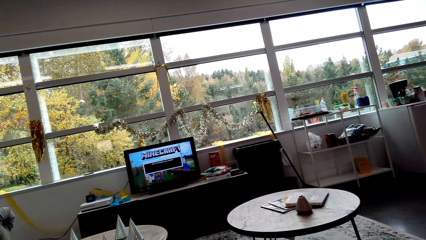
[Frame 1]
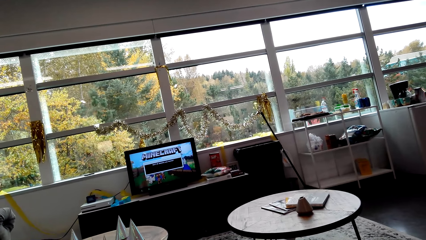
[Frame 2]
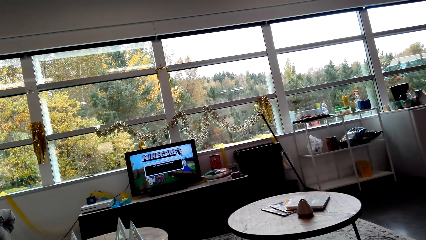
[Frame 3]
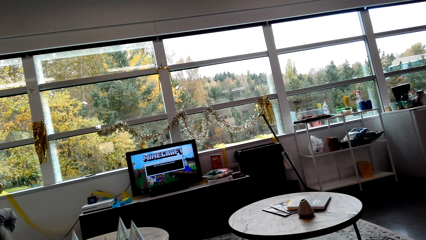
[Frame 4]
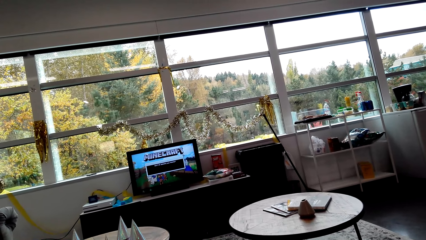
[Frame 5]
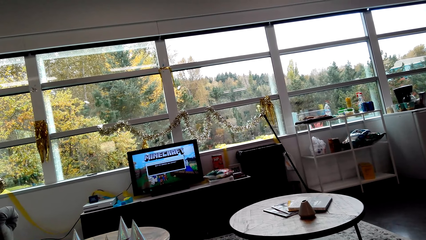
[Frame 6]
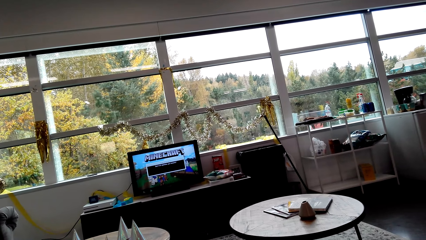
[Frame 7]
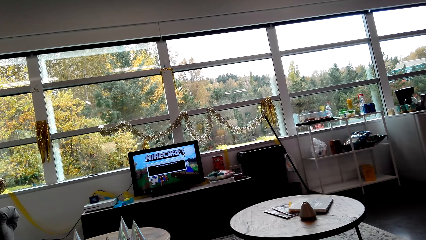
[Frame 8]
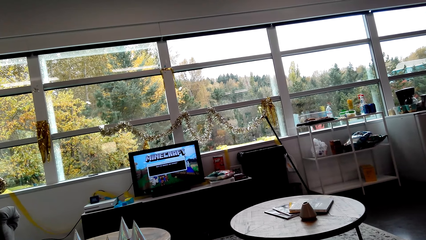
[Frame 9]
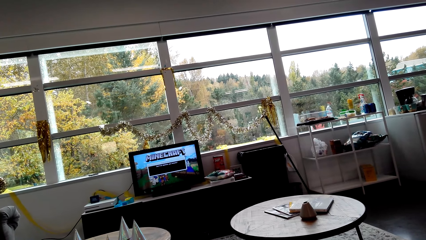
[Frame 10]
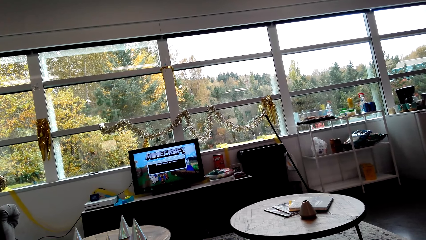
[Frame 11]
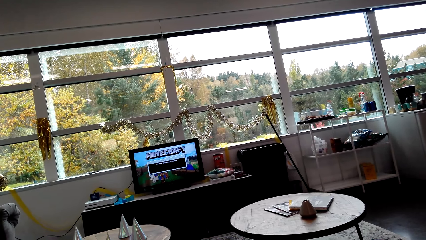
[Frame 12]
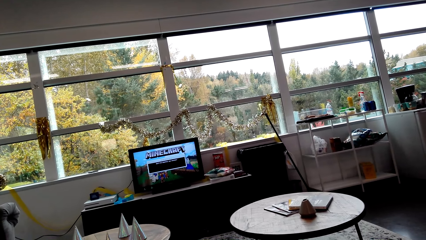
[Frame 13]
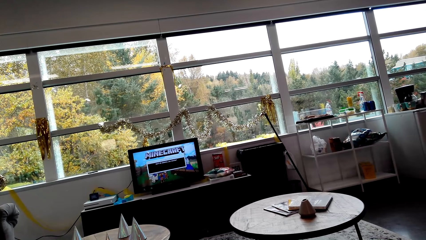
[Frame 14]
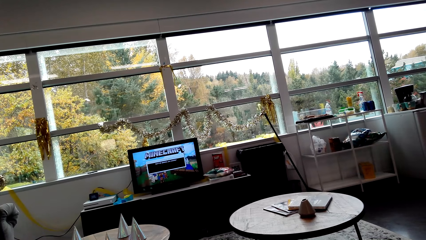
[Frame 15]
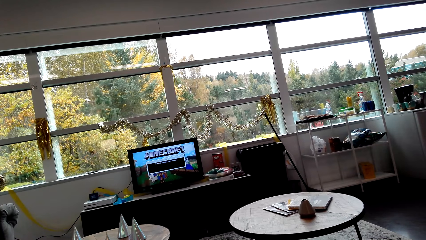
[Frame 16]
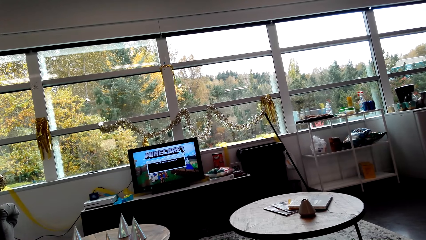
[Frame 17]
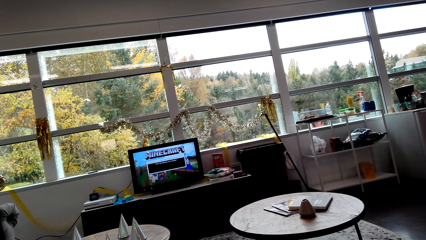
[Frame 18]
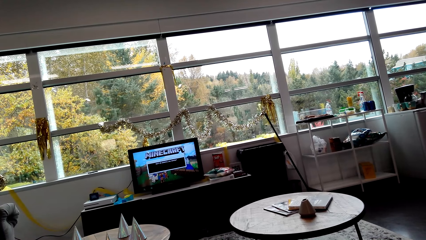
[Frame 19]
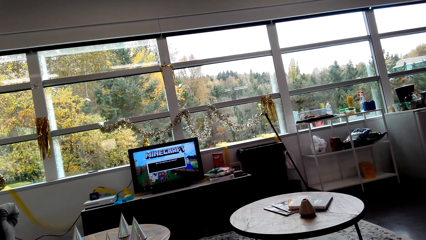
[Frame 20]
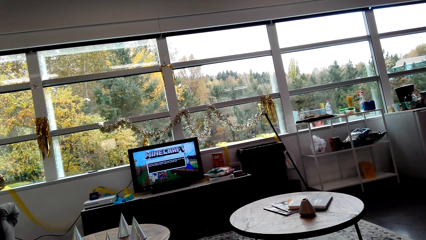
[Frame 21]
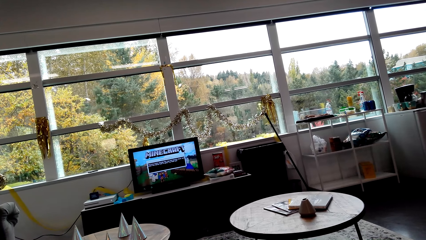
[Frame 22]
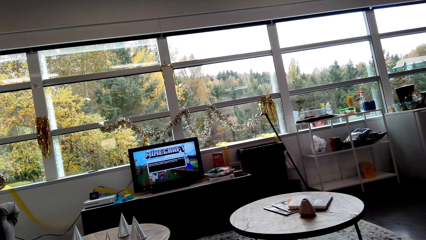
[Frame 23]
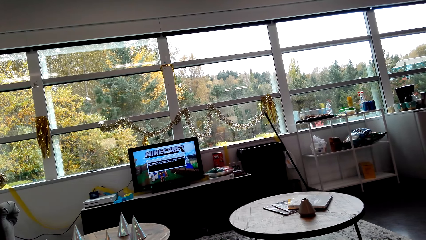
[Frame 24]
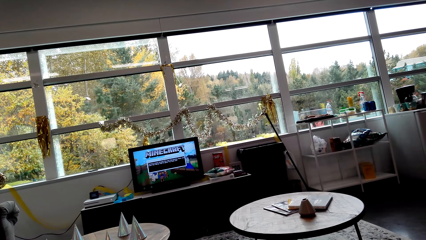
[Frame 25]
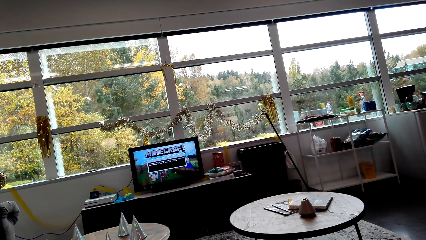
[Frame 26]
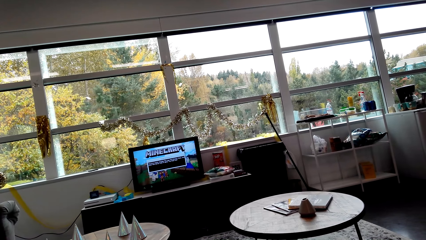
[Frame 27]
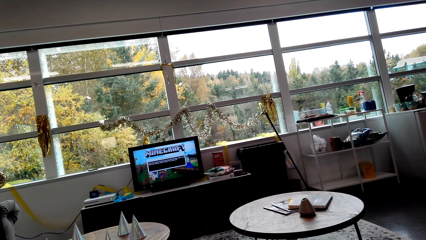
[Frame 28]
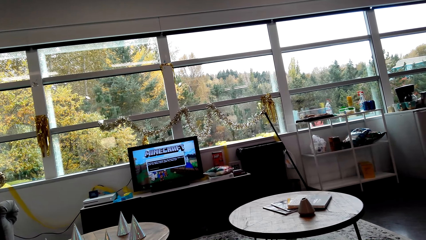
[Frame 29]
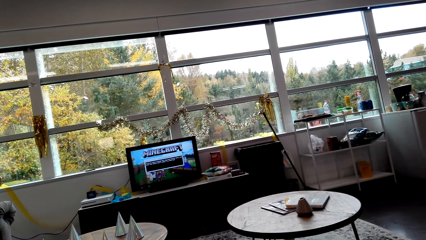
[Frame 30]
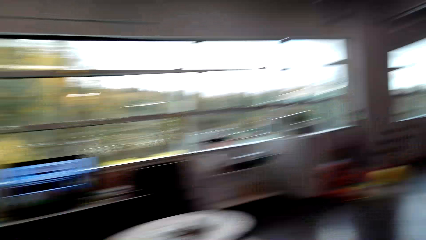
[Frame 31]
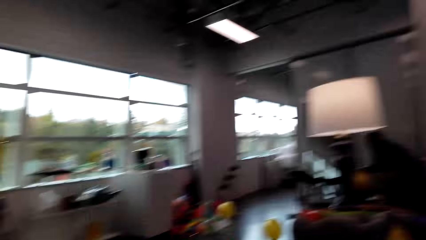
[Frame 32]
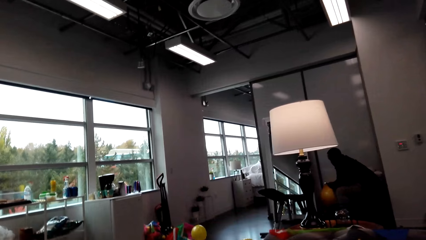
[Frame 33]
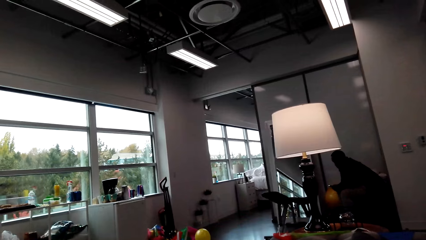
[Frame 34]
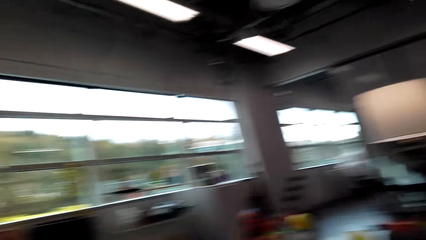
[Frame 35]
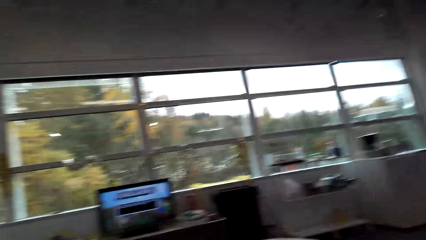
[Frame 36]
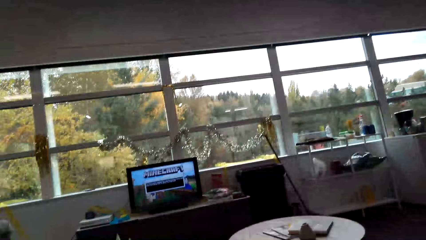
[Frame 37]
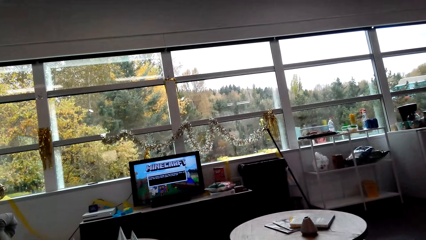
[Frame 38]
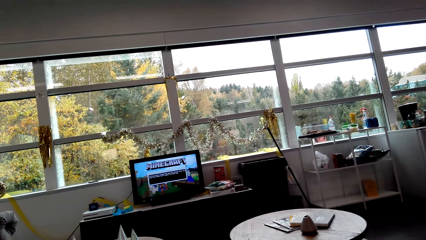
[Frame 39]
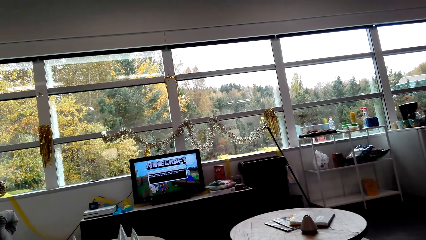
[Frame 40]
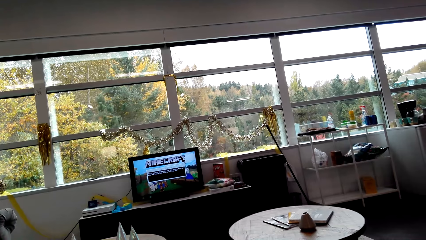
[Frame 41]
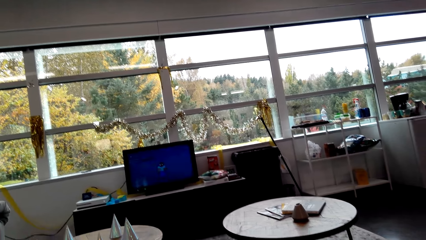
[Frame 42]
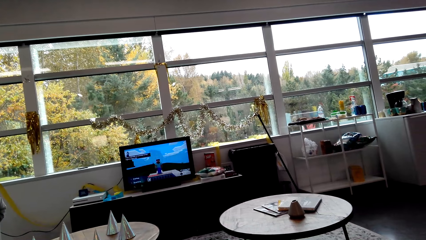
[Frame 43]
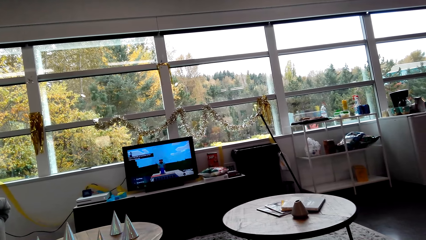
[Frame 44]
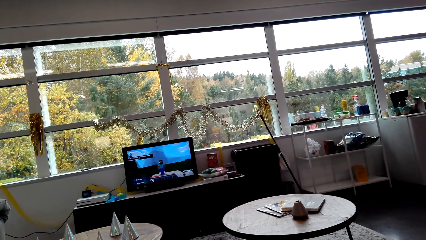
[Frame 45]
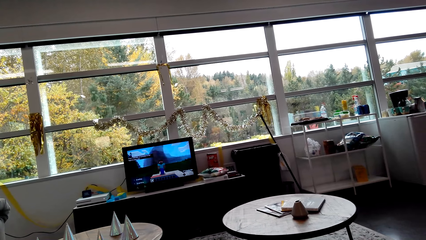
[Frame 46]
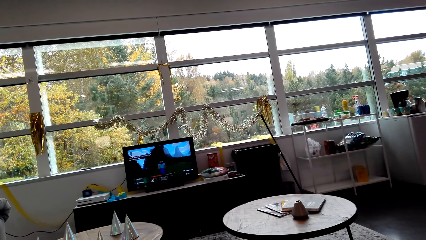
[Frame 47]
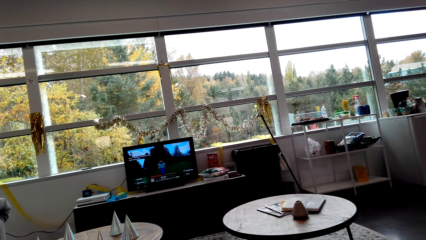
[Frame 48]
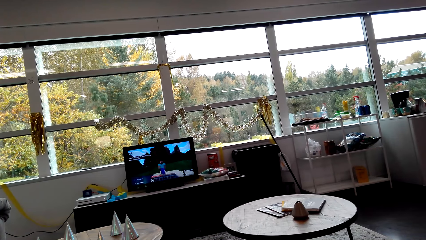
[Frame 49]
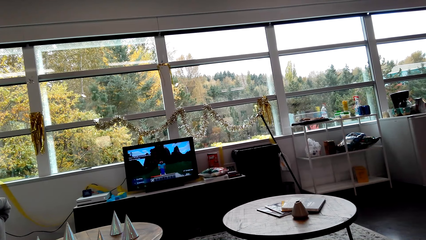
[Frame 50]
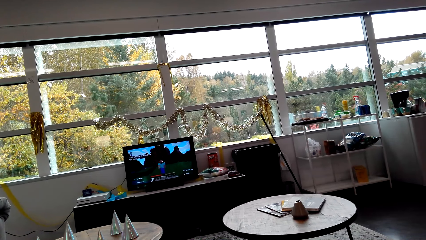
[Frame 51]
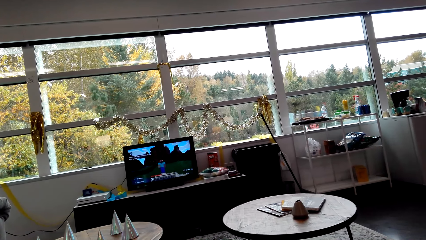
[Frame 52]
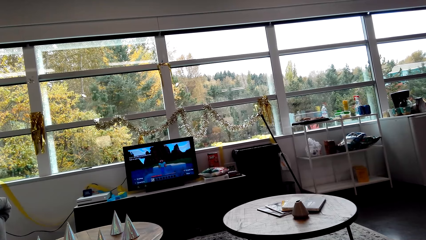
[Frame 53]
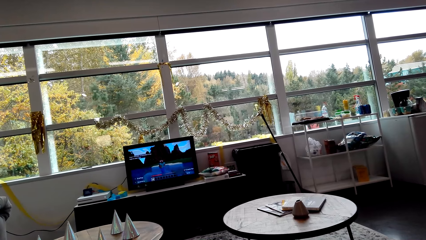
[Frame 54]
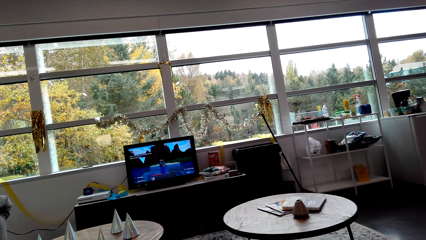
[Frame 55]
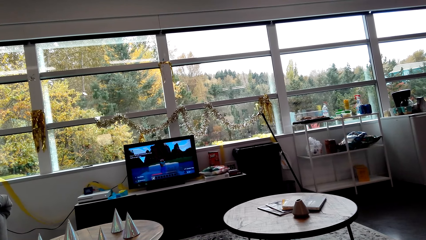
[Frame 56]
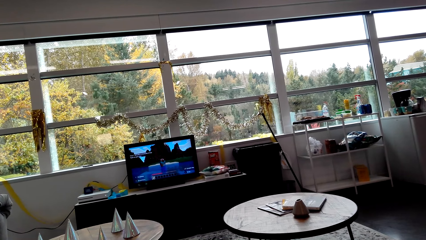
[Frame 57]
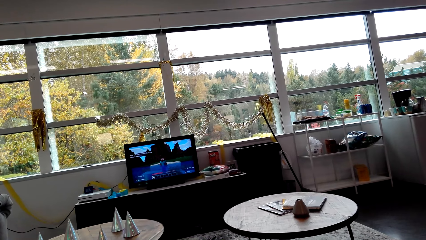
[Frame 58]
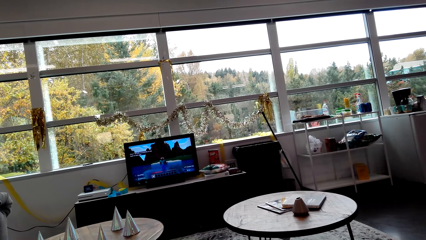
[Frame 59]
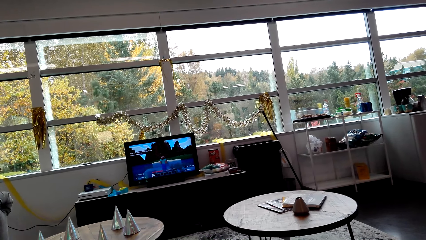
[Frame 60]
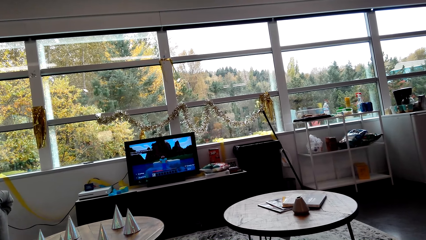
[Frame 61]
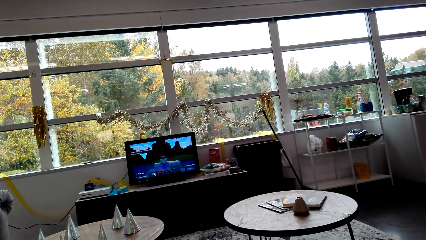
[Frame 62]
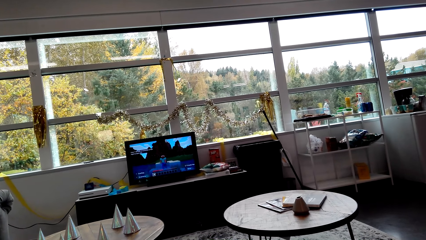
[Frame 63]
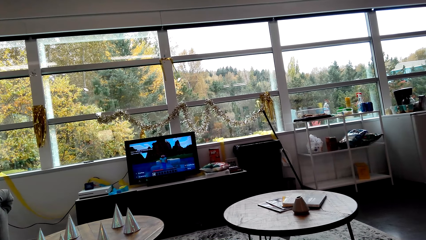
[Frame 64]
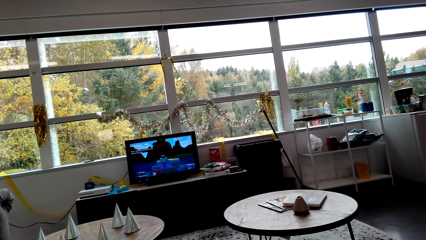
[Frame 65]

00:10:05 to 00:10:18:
The camera wearer looks to the right. They watch the television.

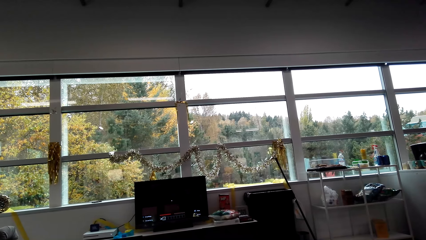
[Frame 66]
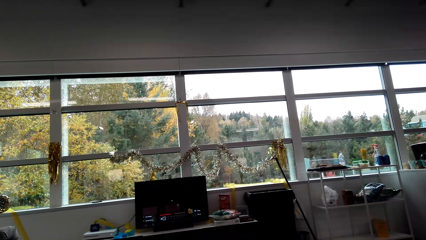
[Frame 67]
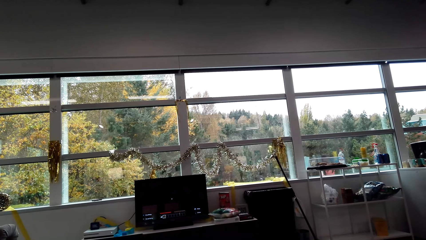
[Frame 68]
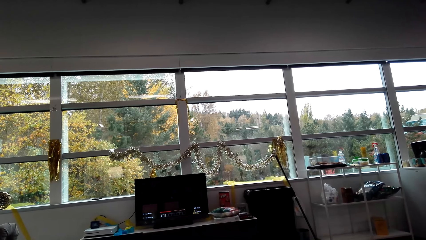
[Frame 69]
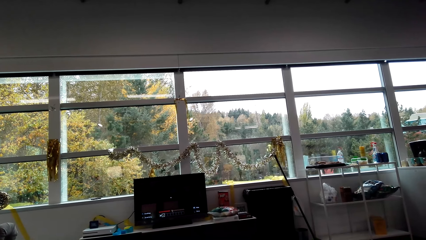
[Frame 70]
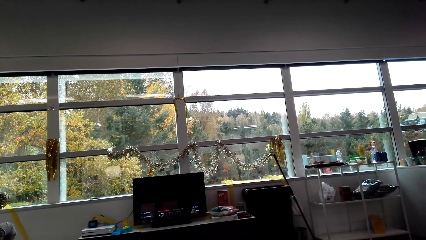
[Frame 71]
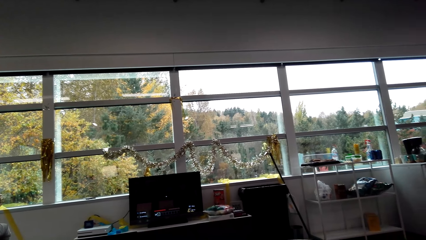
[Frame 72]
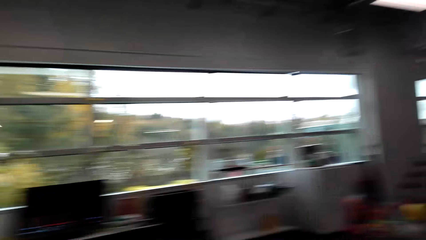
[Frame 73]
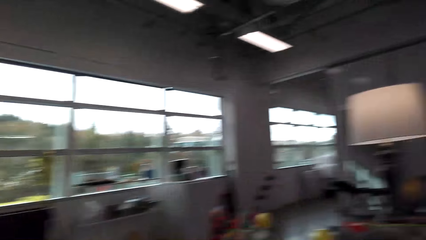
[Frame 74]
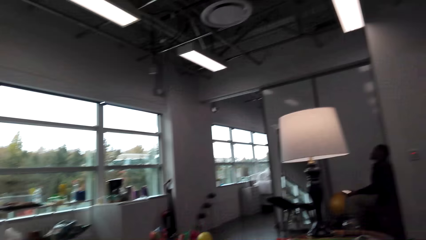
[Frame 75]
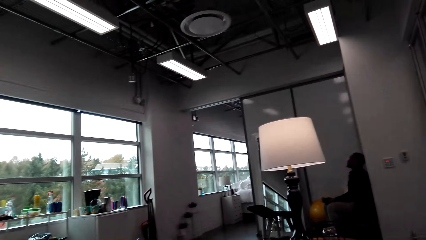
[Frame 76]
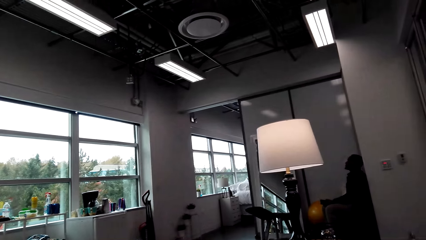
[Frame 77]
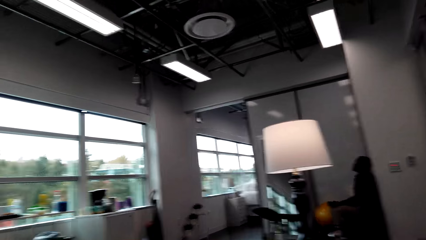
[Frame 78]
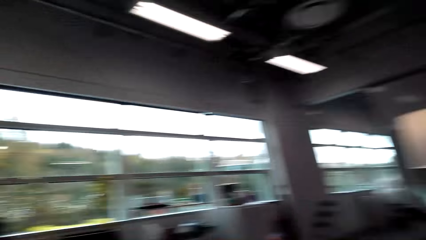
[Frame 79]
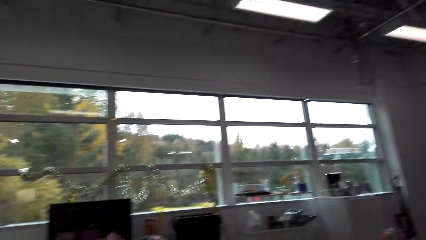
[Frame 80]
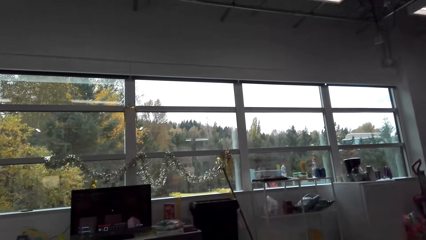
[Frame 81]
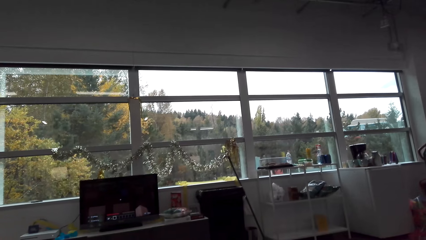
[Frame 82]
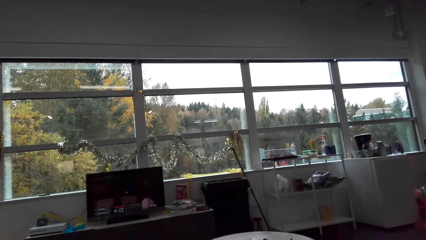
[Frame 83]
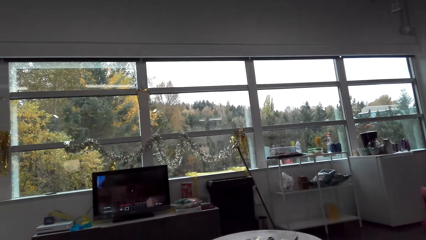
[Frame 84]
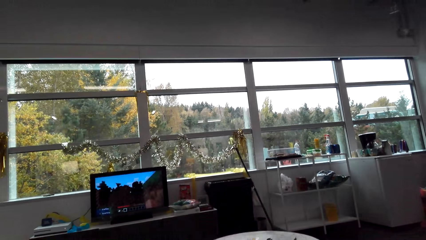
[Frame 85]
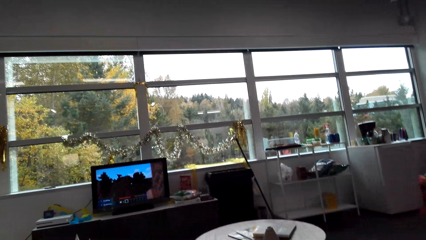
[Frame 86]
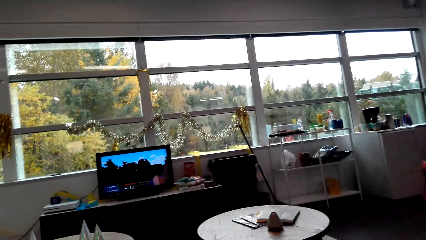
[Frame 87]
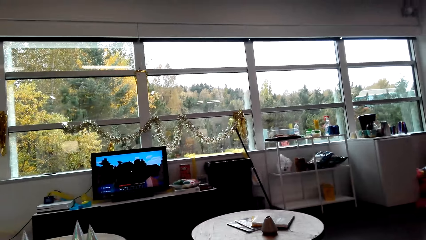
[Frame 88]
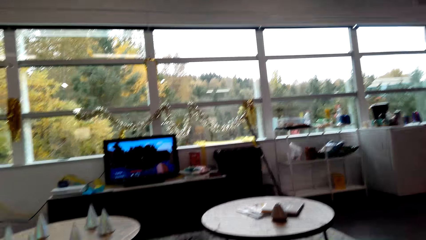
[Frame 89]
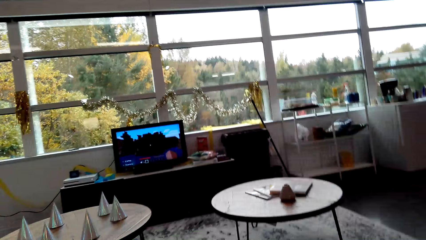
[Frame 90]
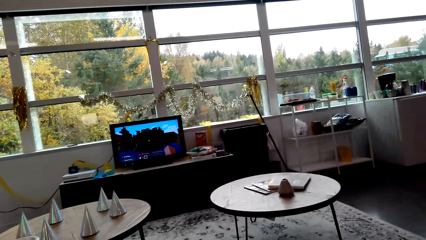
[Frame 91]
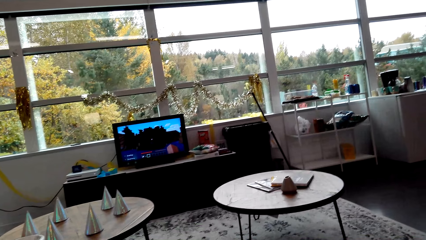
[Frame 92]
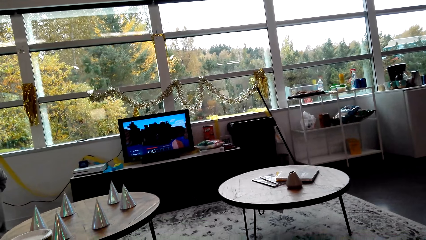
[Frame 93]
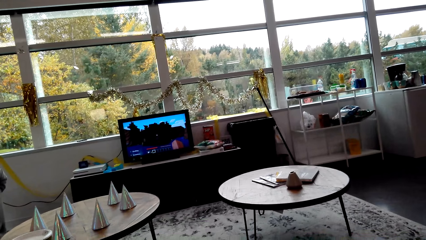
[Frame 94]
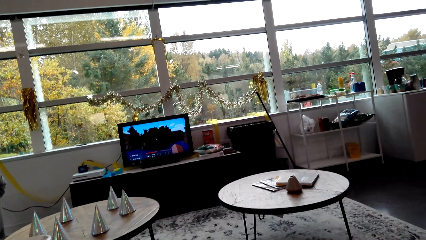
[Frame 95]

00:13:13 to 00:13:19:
The camera wearer looks to the right. They watch the television.
